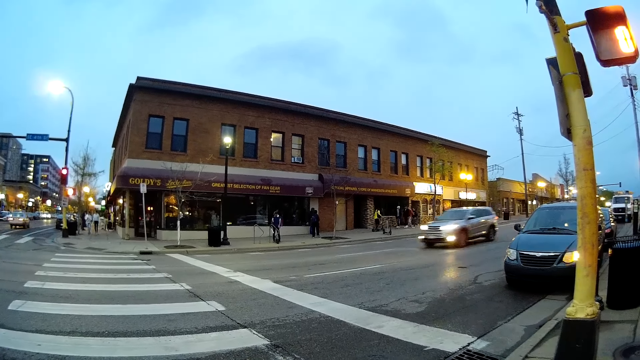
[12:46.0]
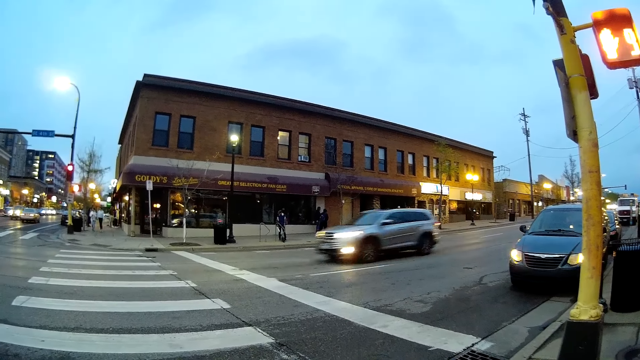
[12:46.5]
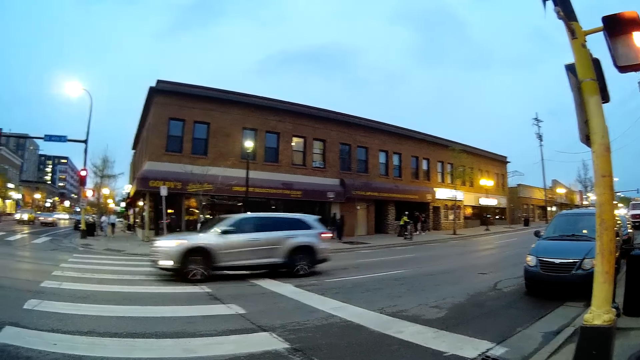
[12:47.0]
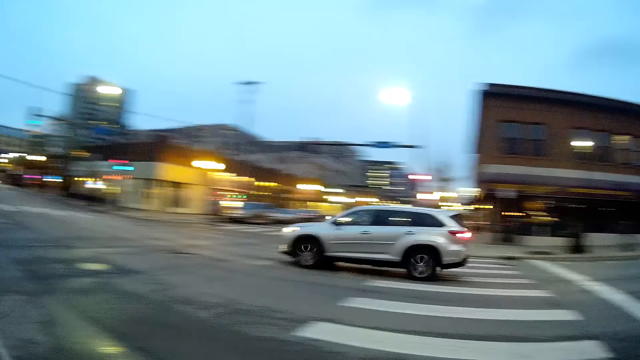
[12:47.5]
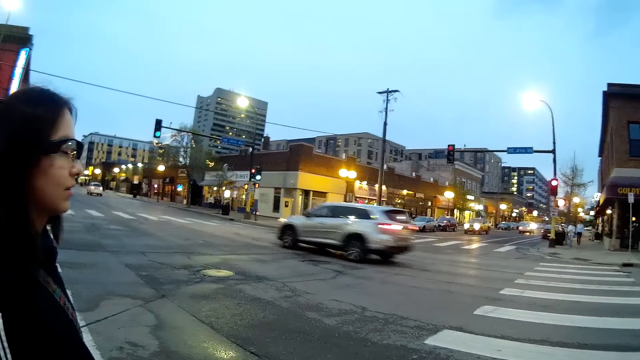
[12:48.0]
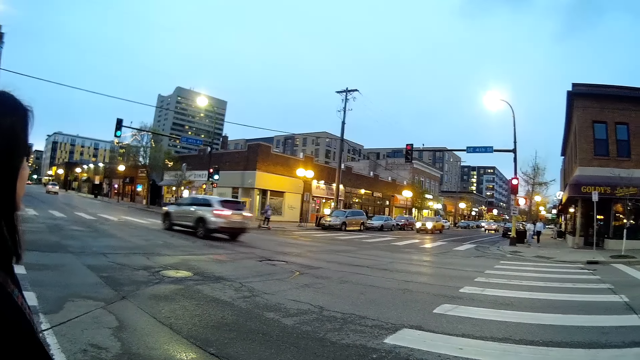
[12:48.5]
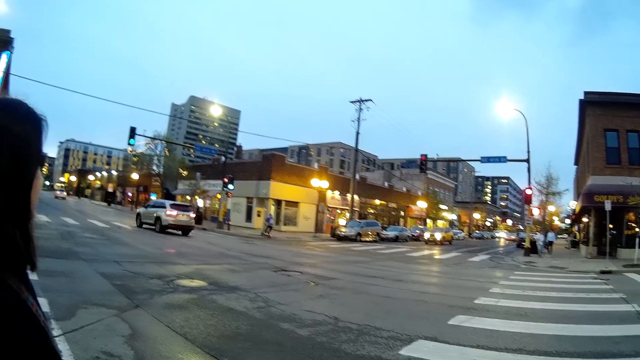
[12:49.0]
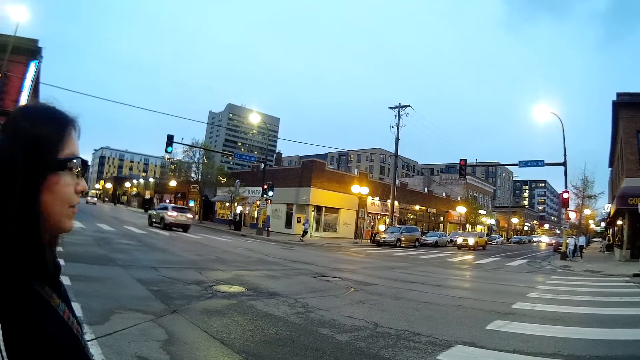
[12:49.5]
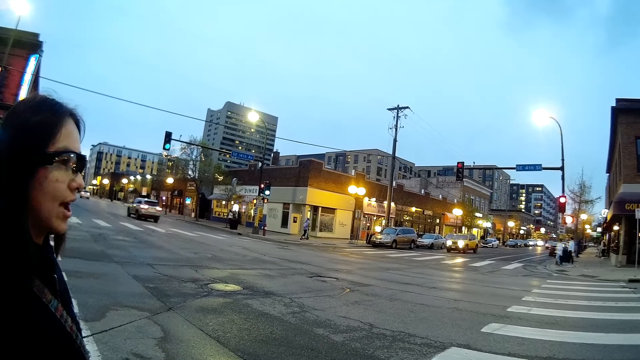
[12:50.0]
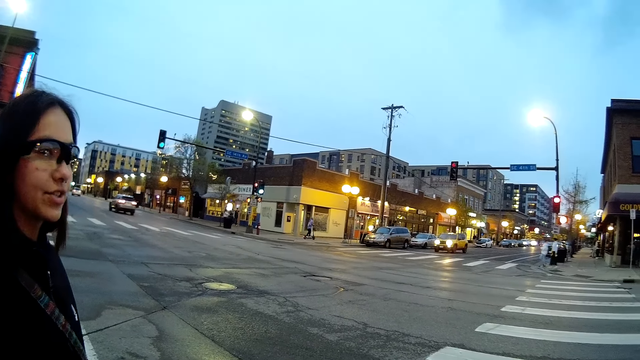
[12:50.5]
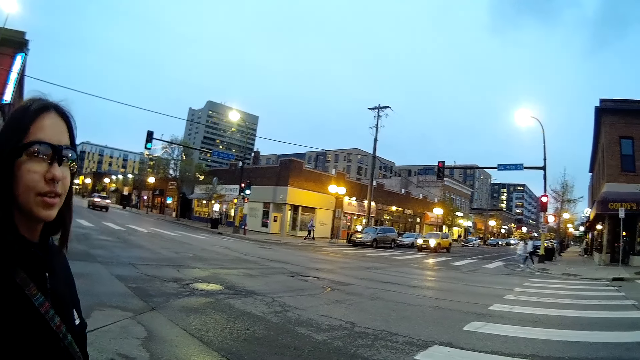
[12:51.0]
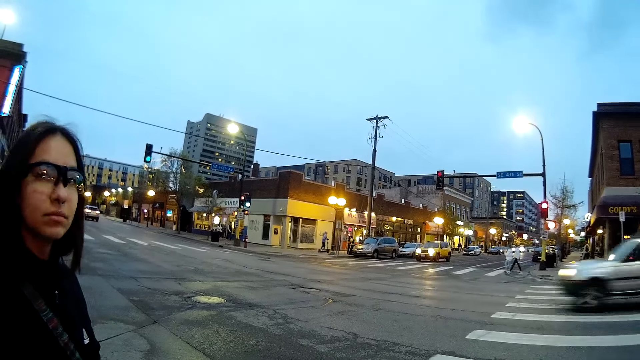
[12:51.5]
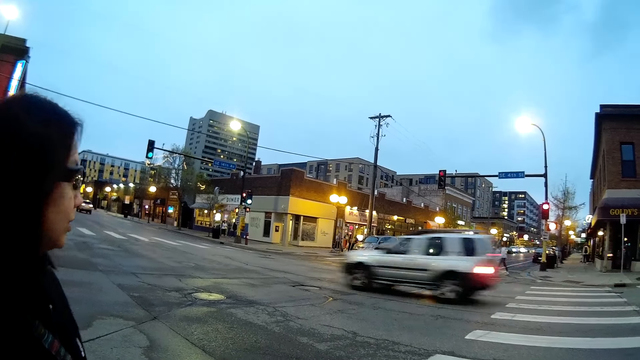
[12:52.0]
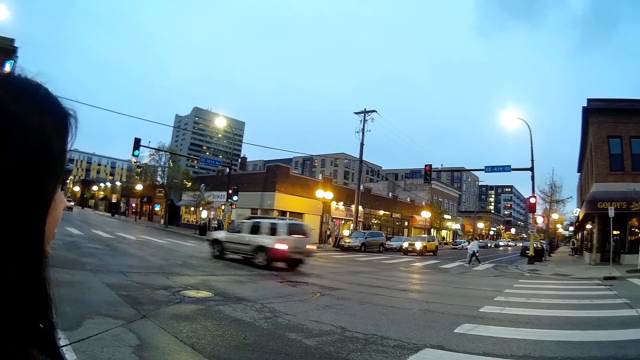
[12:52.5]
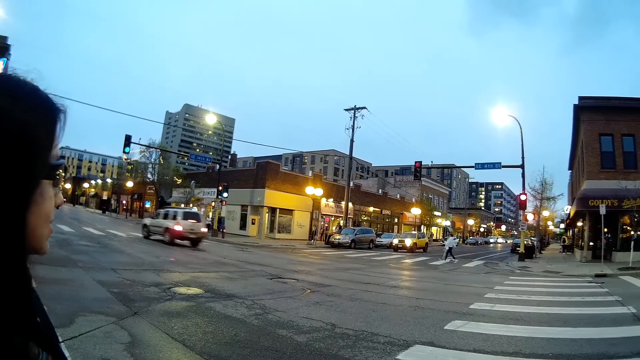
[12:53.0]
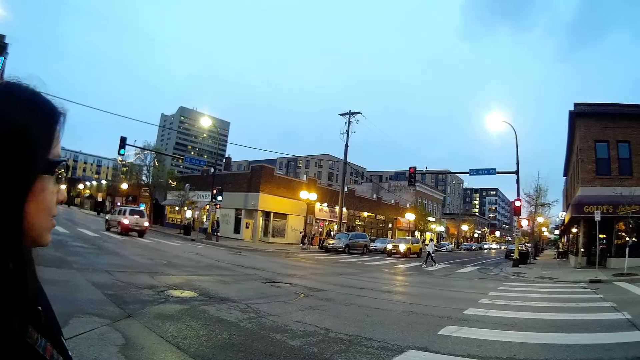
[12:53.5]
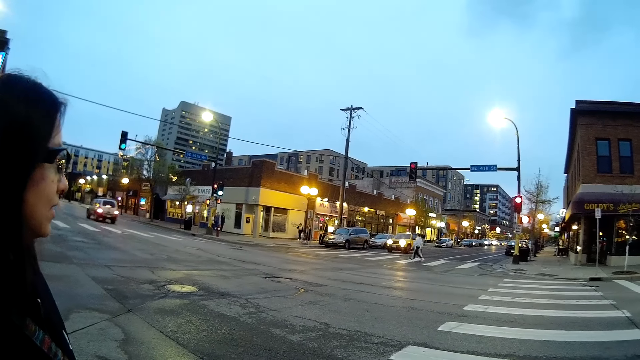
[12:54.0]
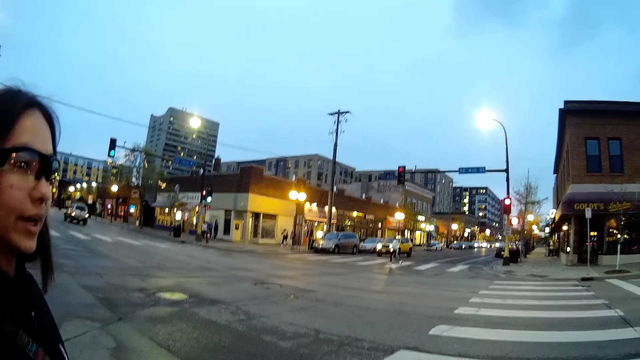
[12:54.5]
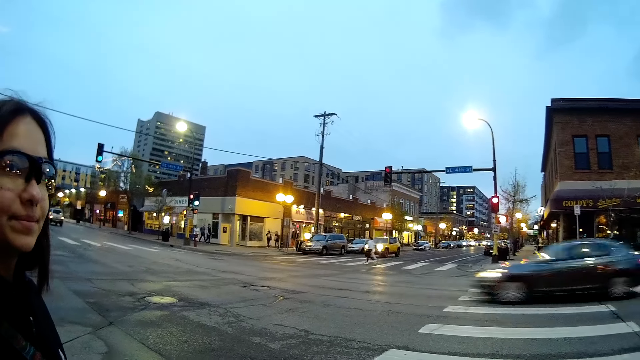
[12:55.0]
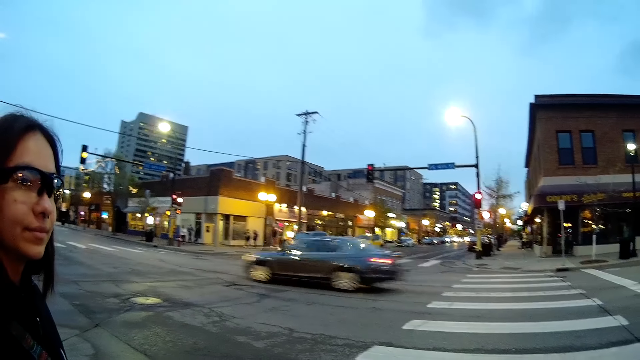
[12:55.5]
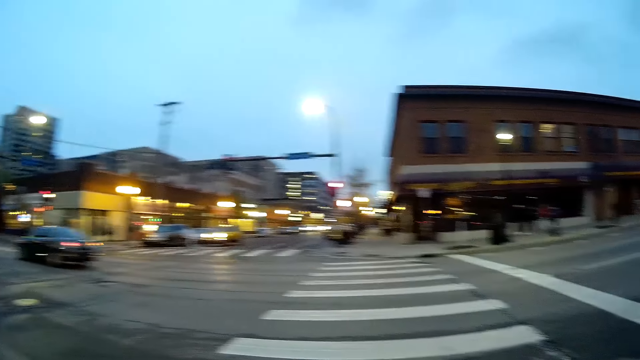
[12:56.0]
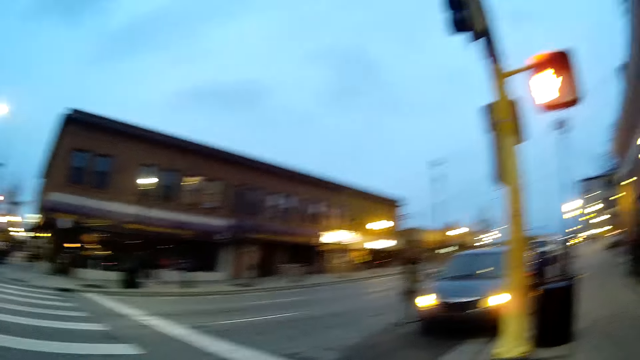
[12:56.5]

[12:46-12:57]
A metallic grey car drives past the camera wearer. They converse with the woman. Another metallic grey car drives past them. They talk to a man. A black car drives past them.

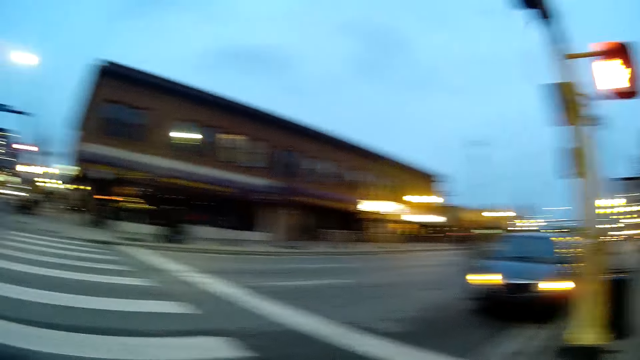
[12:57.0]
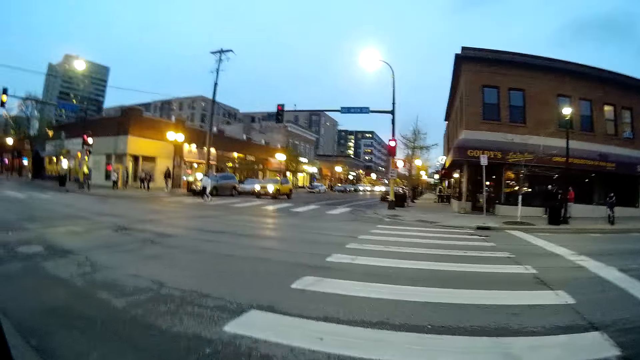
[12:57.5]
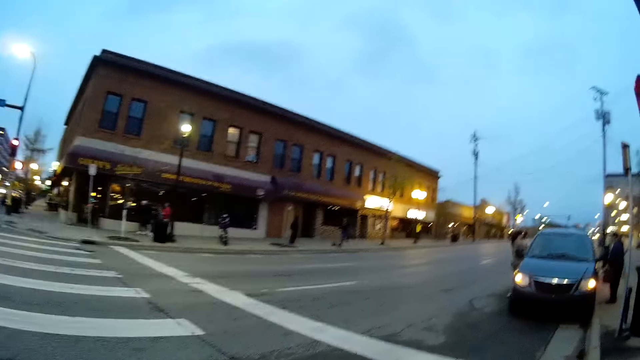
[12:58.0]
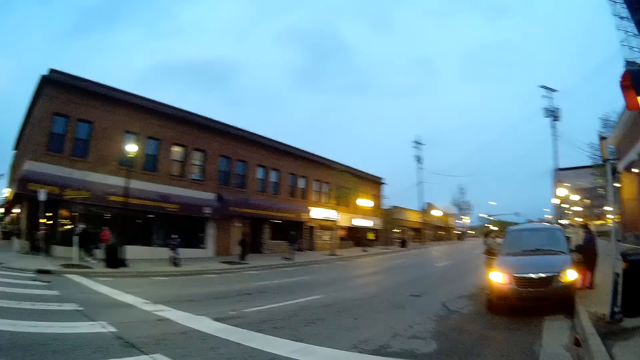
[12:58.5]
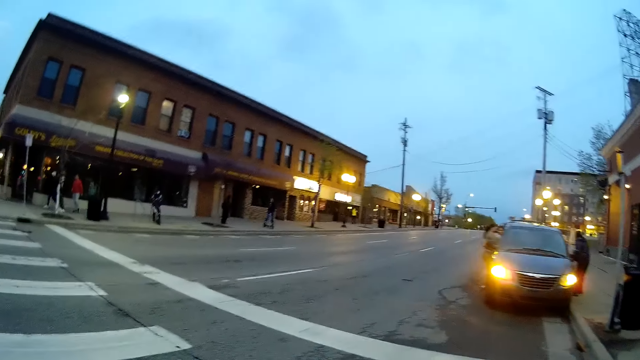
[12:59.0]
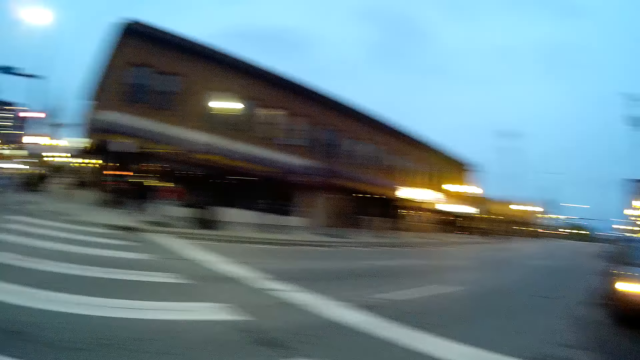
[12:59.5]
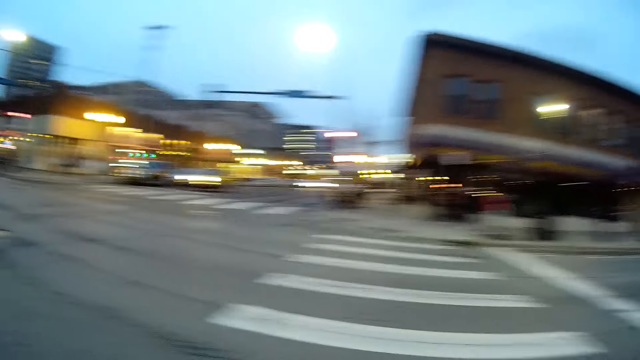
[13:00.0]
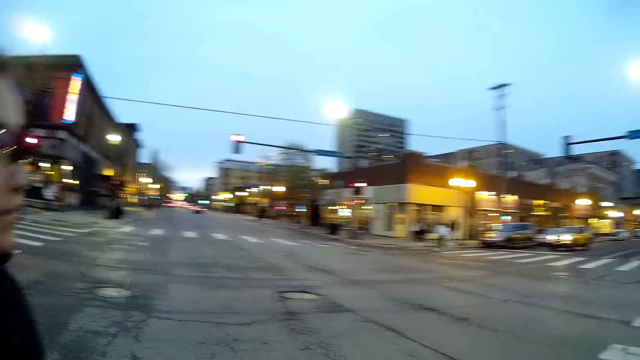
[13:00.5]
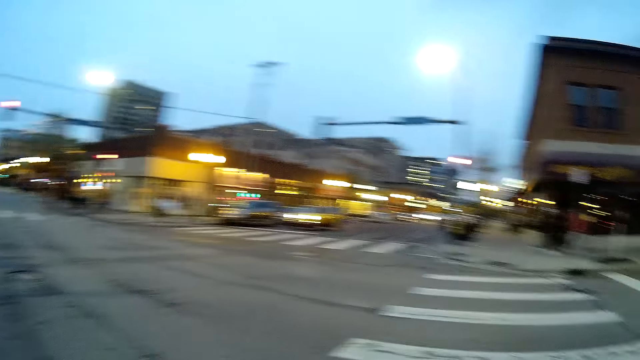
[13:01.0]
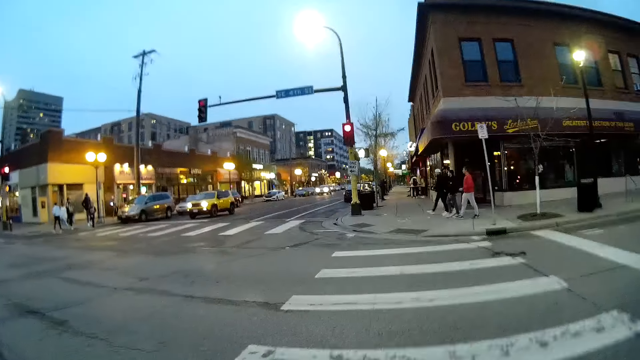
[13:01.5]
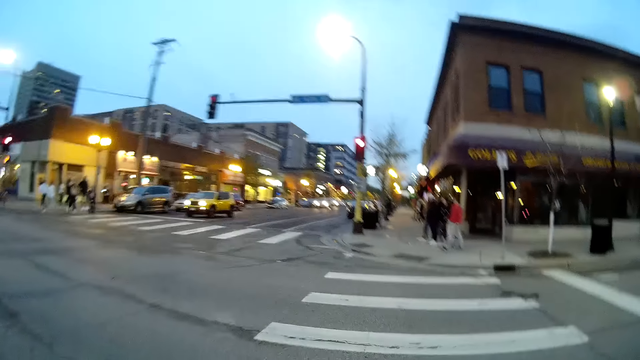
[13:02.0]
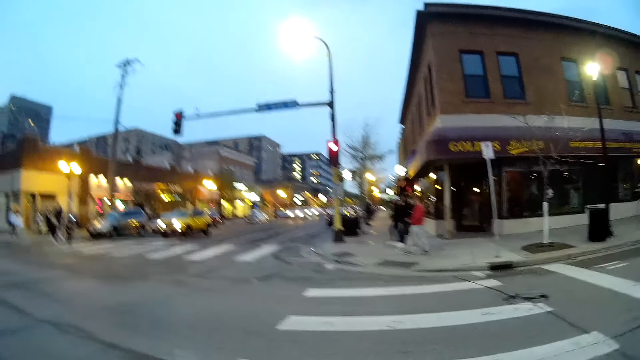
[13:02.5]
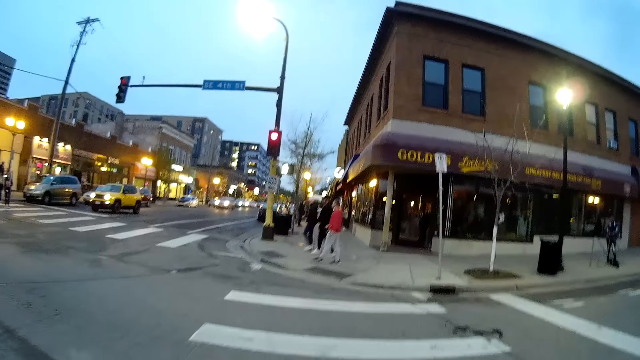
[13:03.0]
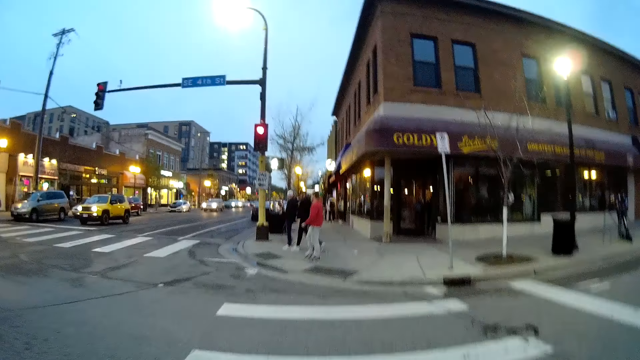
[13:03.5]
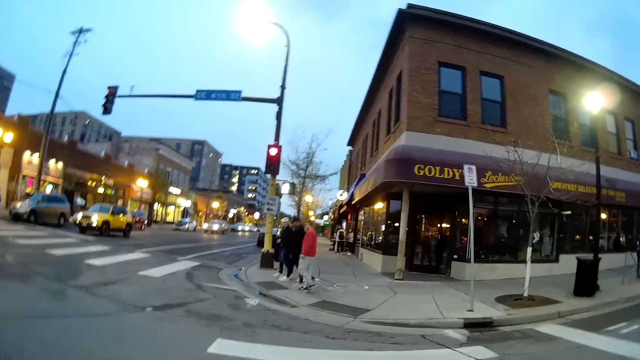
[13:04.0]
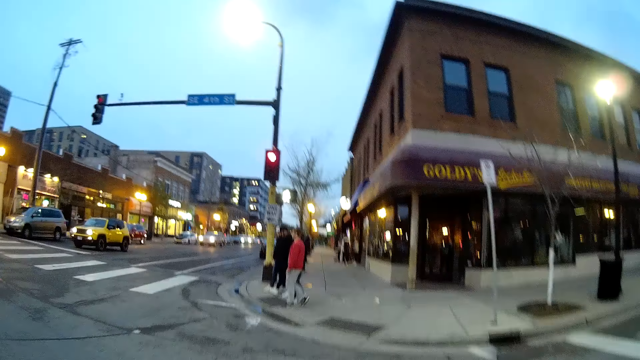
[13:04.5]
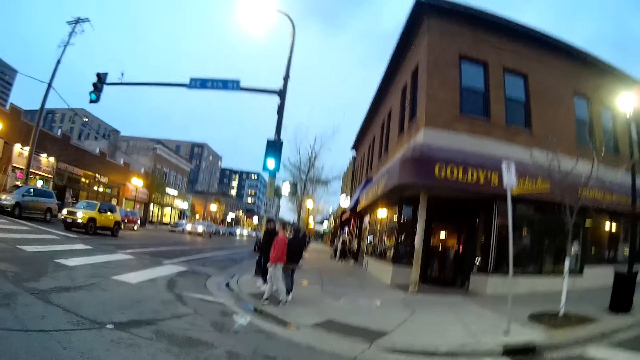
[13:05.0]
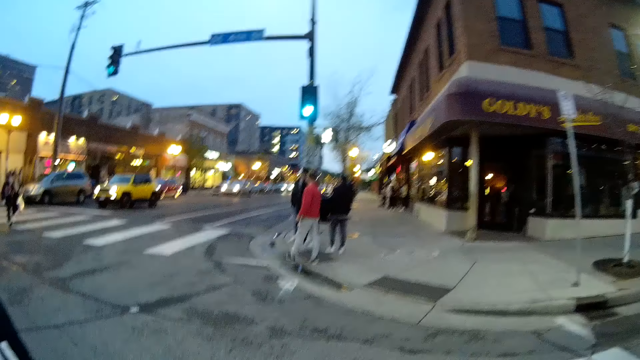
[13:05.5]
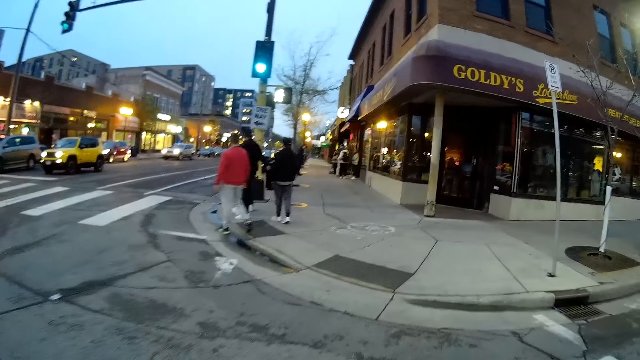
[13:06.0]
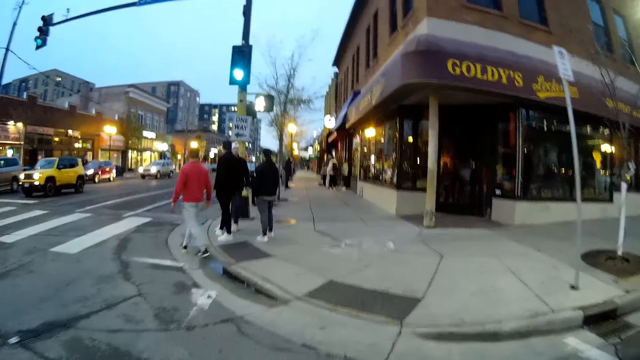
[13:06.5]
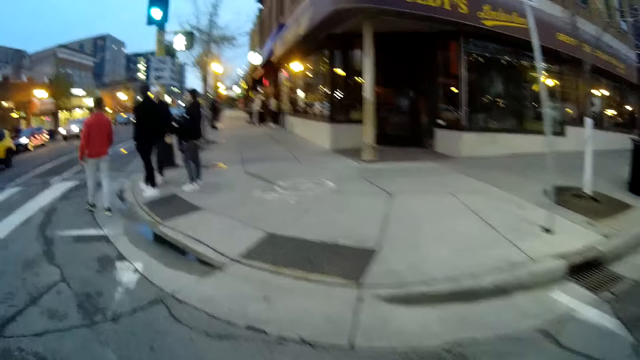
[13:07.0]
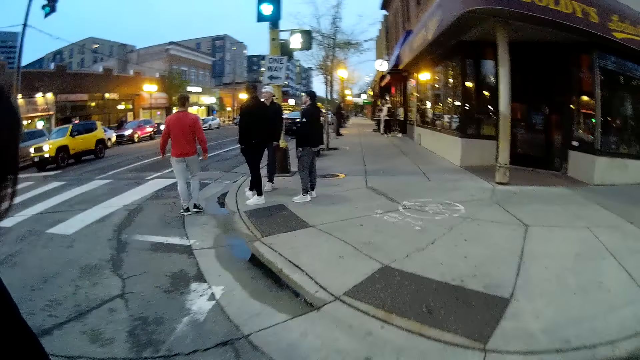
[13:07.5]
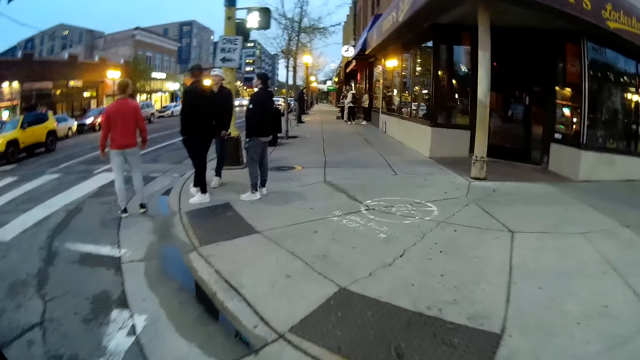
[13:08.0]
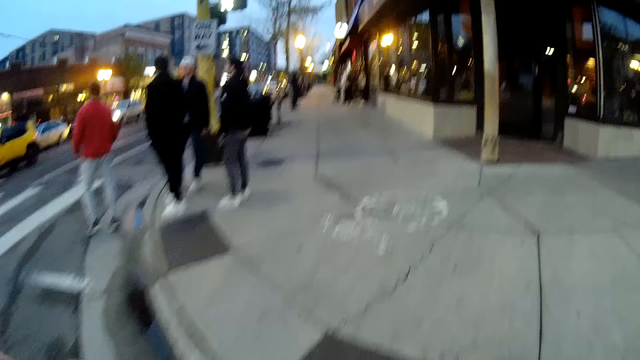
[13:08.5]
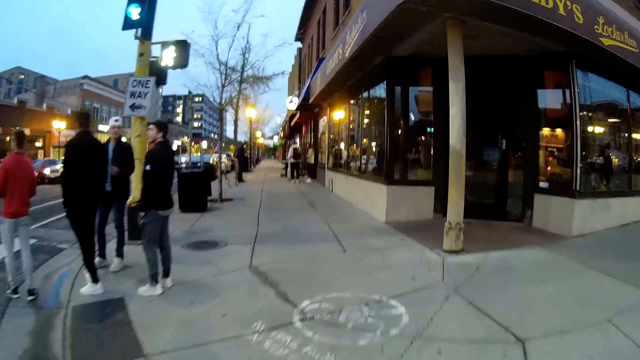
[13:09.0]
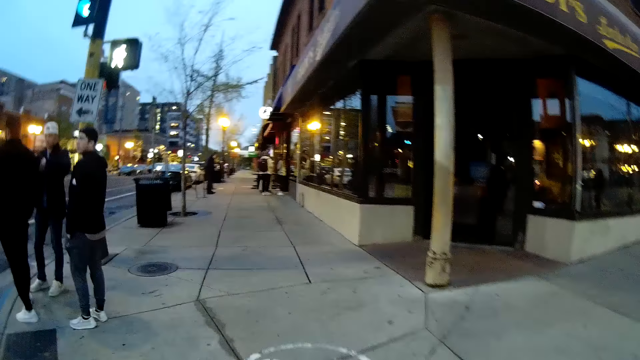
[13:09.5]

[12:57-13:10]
The camera wearer crosses a road. They cross the road. A man crosses the road.
